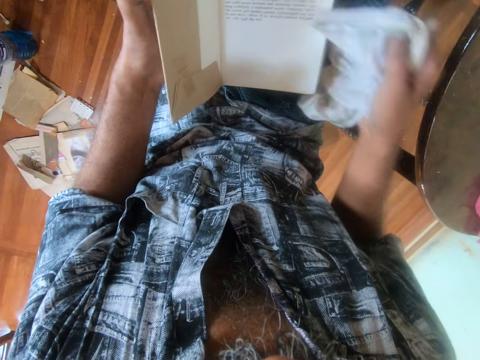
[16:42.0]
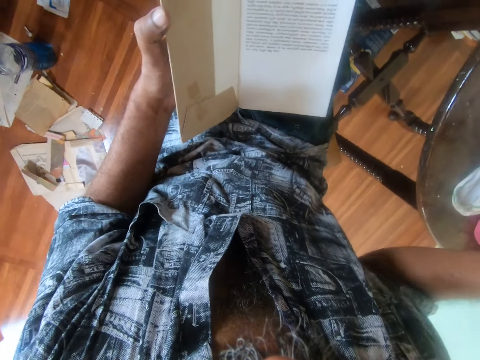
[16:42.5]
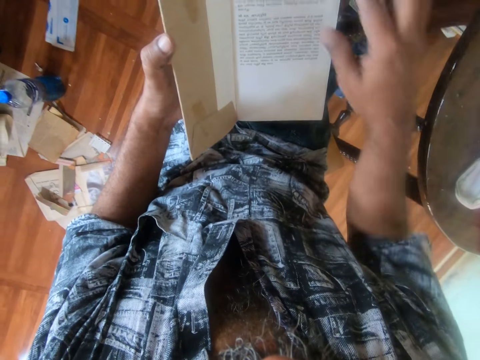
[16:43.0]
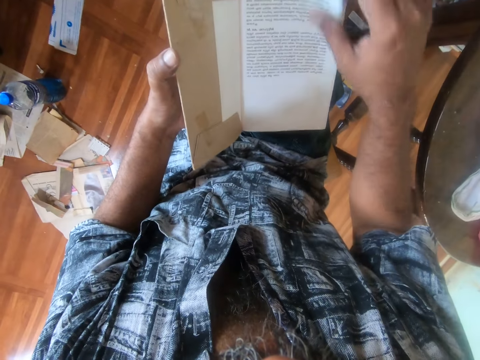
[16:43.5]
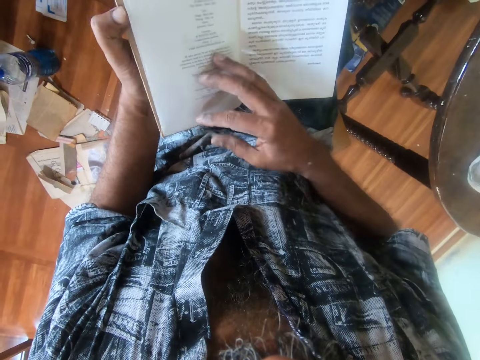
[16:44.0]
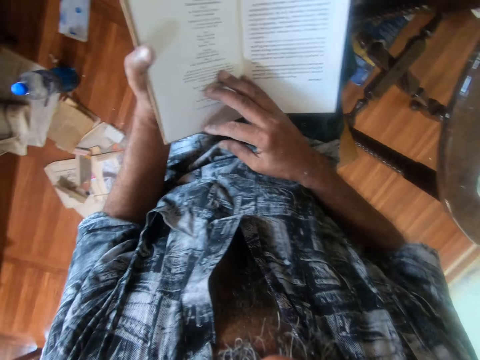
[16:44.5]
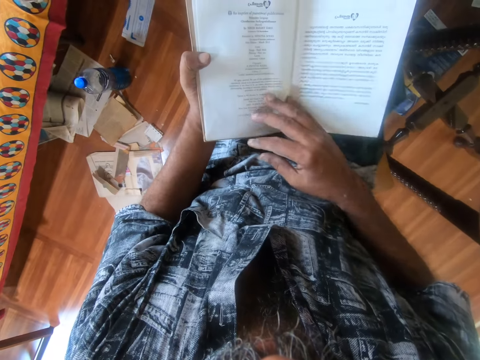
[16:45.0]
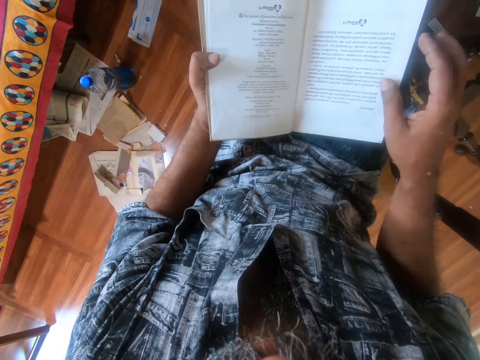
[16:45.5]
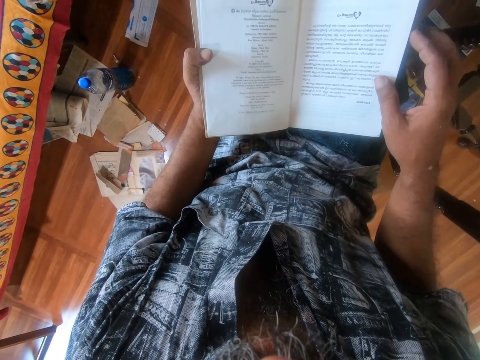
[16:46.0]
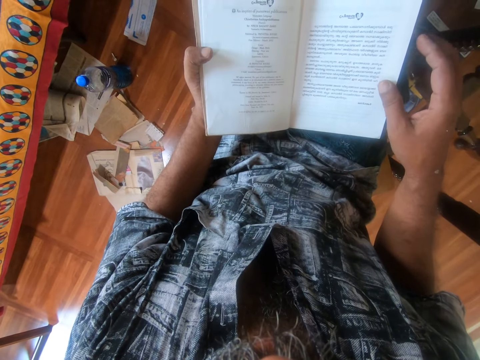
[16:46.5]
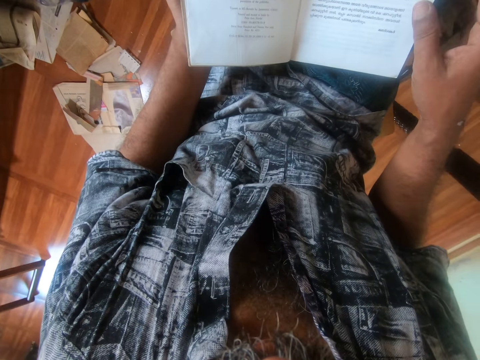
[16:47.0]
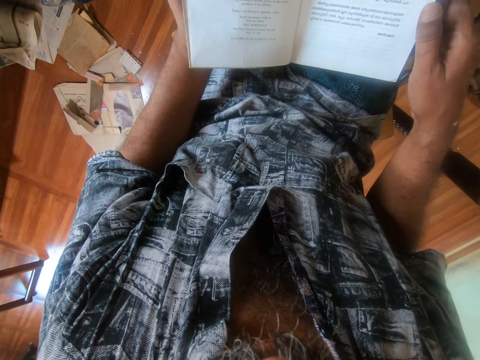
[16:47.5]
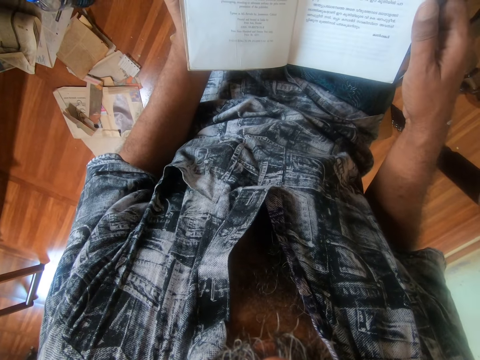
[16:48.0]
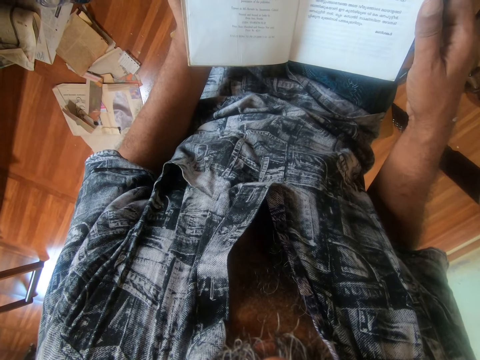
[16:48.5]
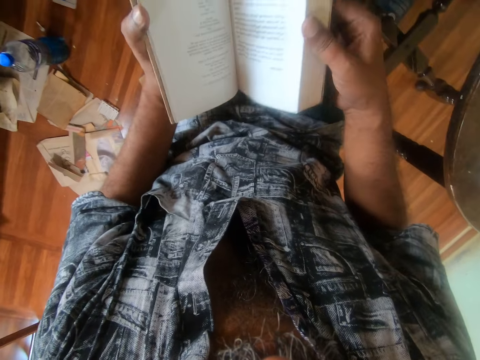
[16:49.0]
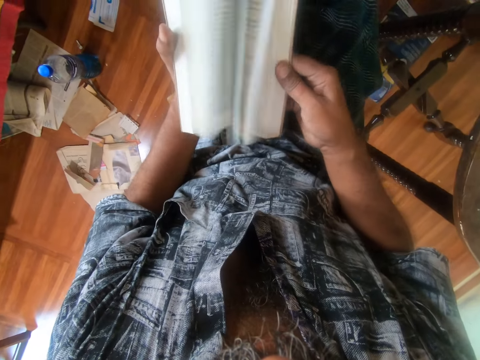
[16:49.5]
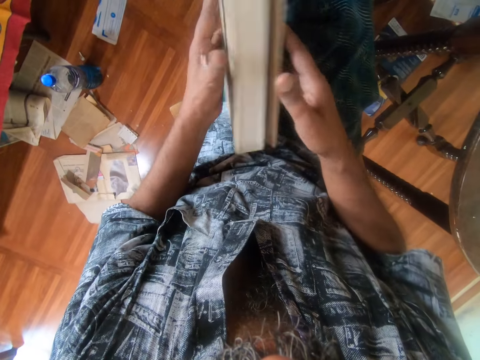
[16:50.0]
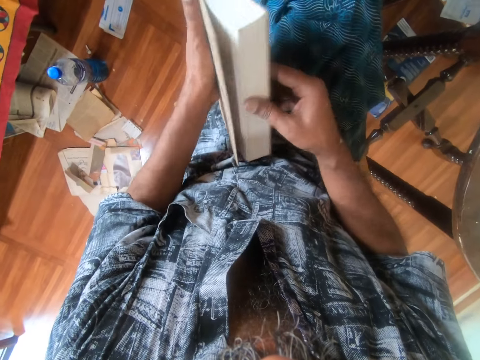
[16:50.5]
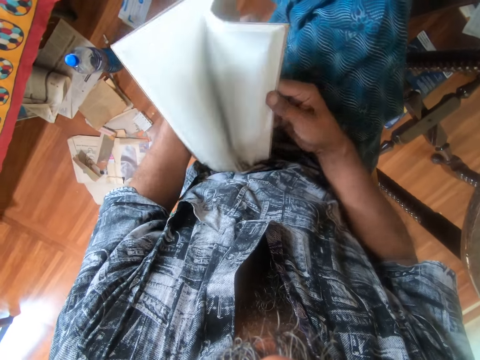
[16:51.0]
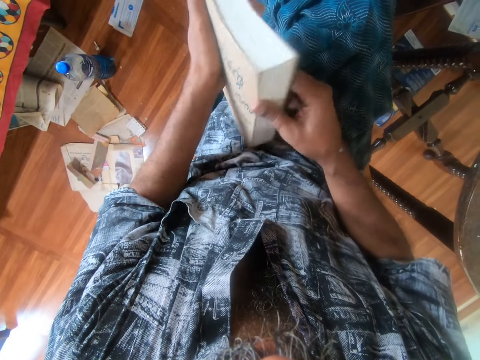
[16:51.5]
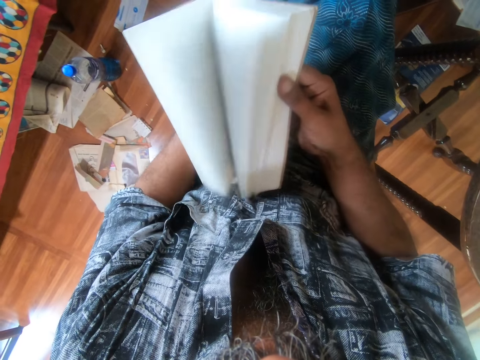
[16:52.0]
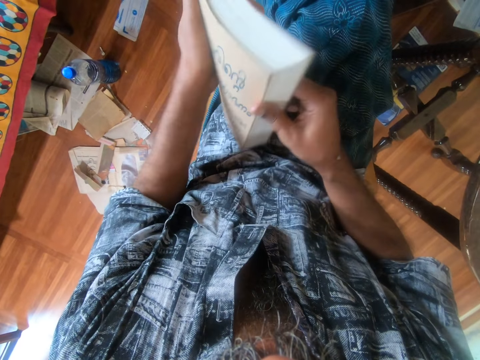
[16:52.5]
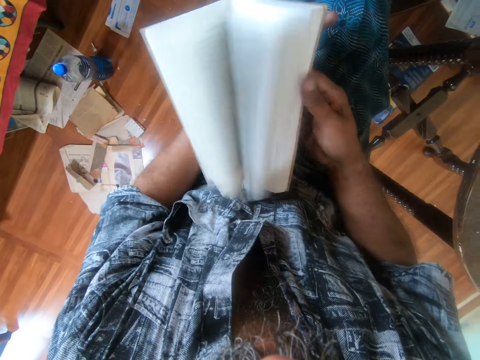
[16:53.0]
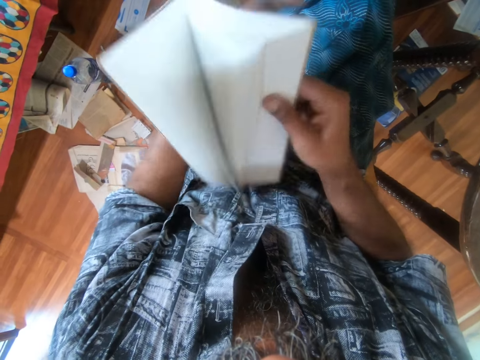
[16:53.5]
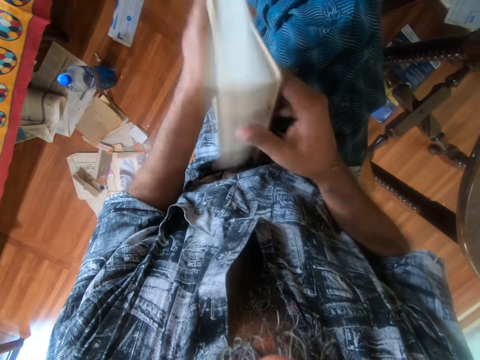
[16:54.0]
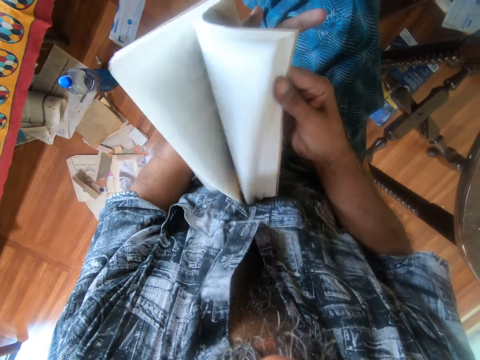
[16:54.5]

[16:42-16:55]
The camera wearer turns pages of a book. He puts a towel on the table. He opens the book with his right hand. He turns pages of the book. He reads the book. He turns pages of the book. He adjusts the book on his hand. He turns pages of the book.

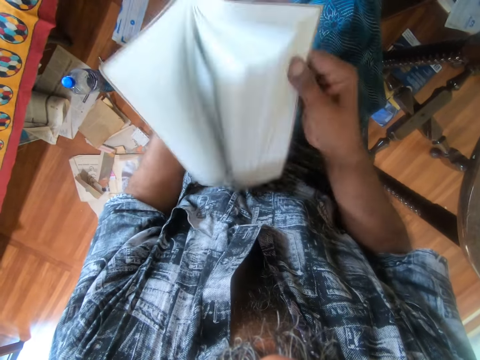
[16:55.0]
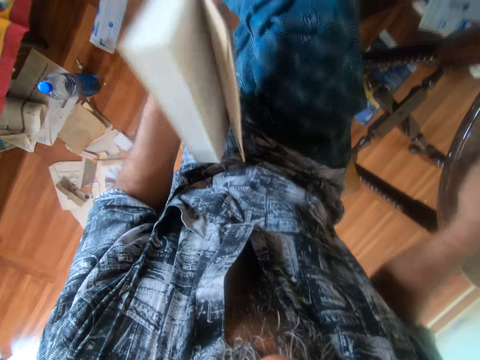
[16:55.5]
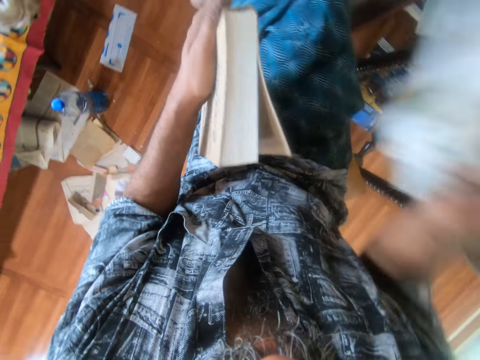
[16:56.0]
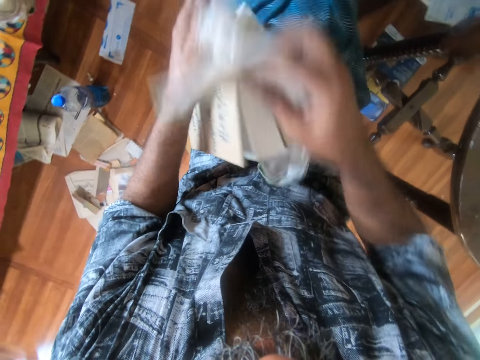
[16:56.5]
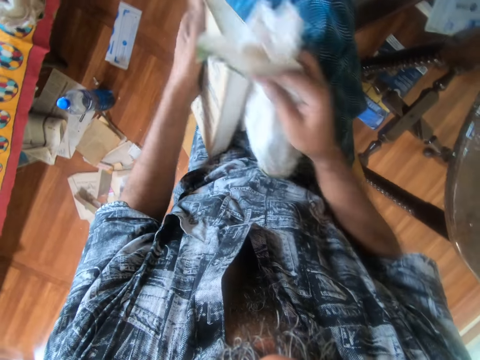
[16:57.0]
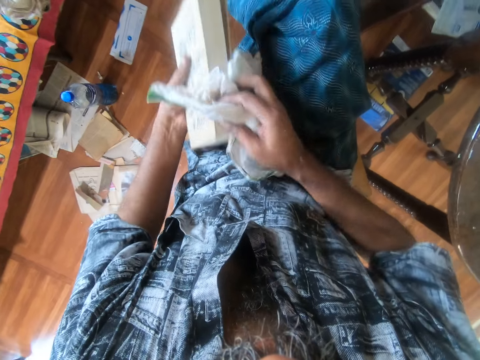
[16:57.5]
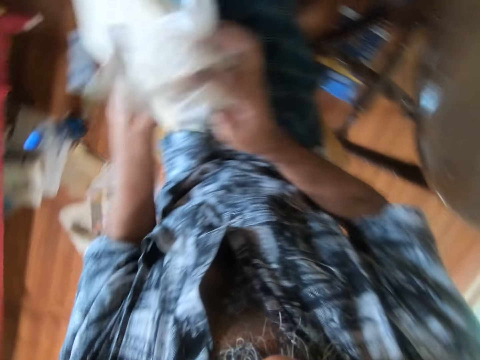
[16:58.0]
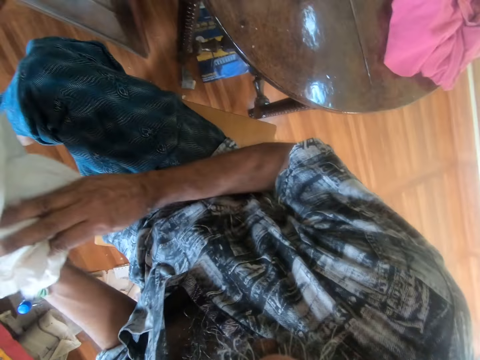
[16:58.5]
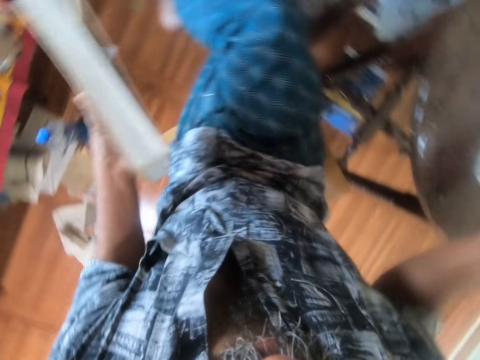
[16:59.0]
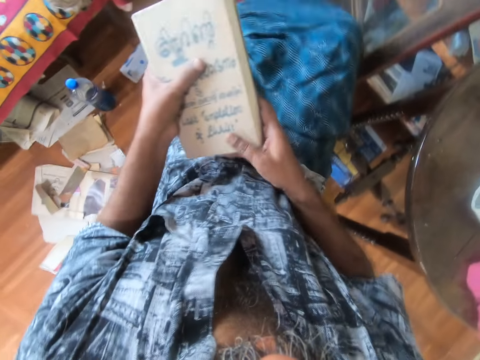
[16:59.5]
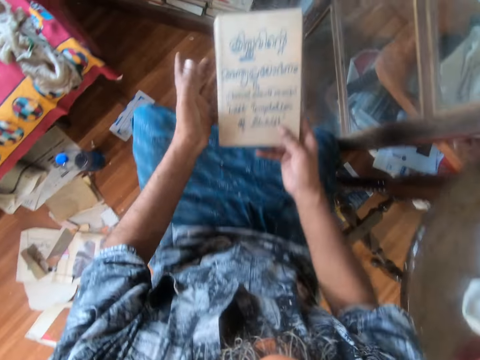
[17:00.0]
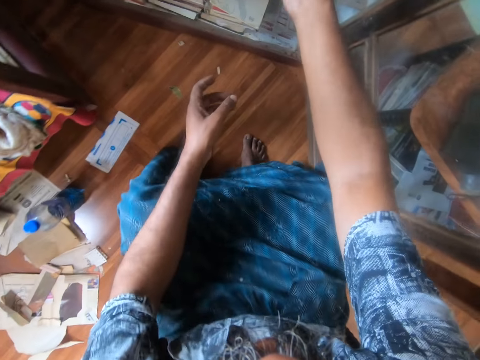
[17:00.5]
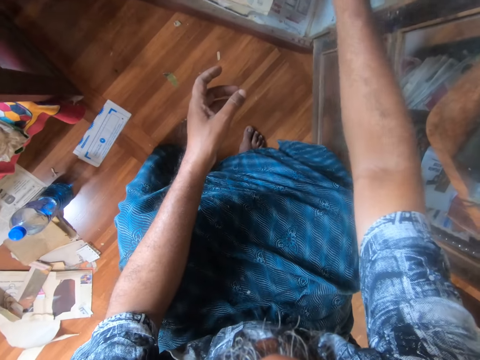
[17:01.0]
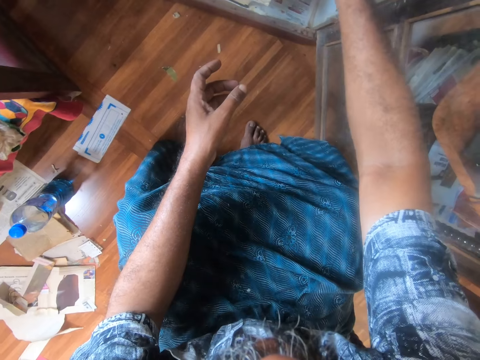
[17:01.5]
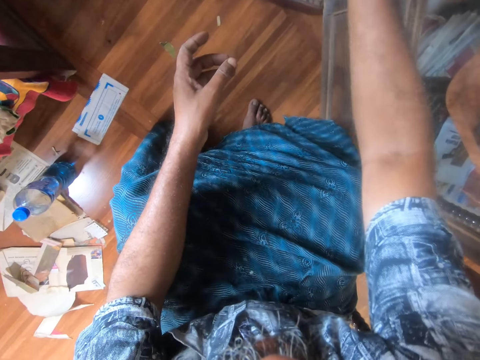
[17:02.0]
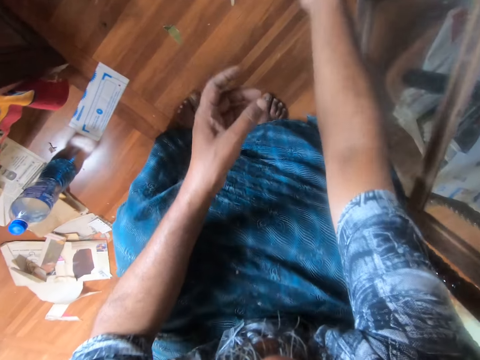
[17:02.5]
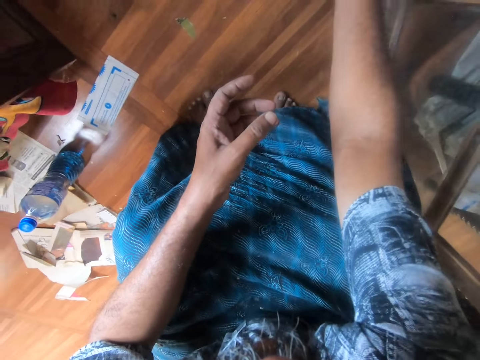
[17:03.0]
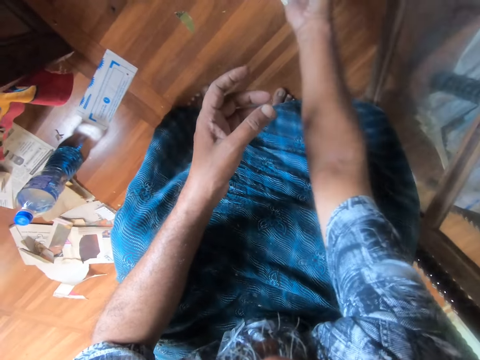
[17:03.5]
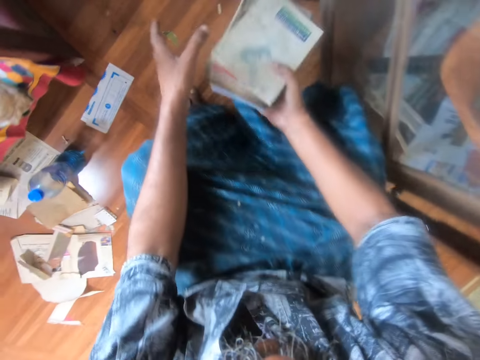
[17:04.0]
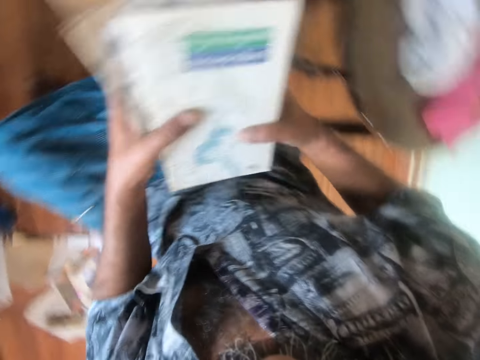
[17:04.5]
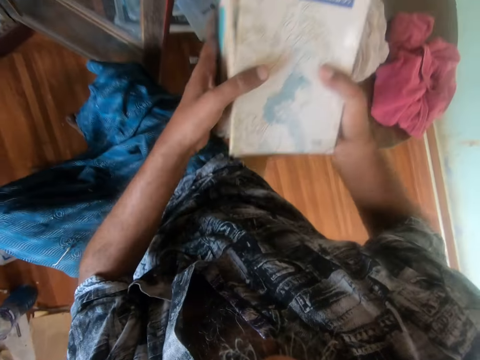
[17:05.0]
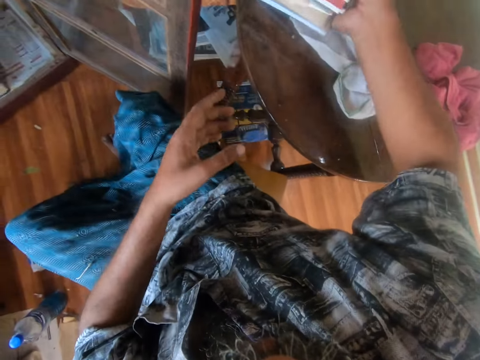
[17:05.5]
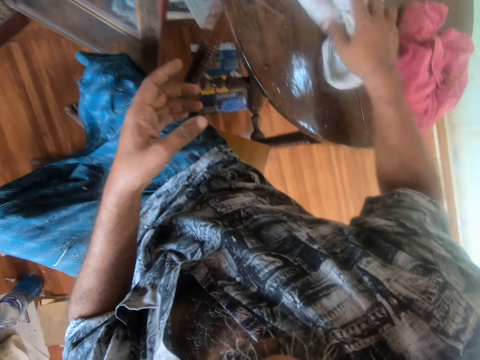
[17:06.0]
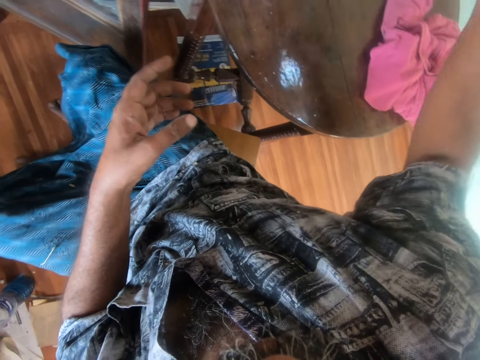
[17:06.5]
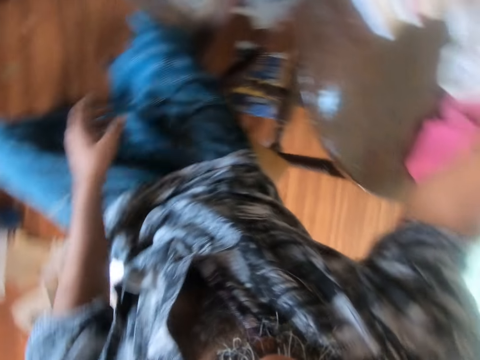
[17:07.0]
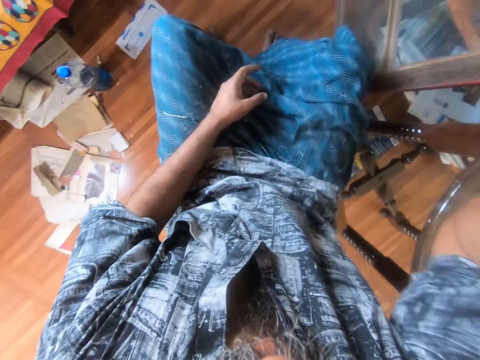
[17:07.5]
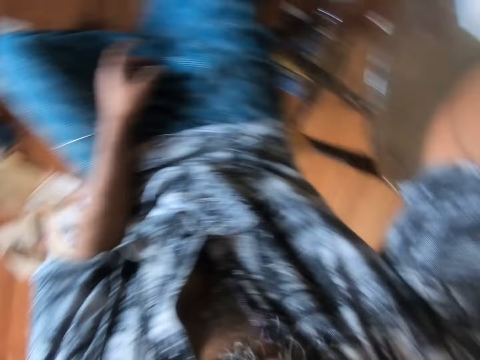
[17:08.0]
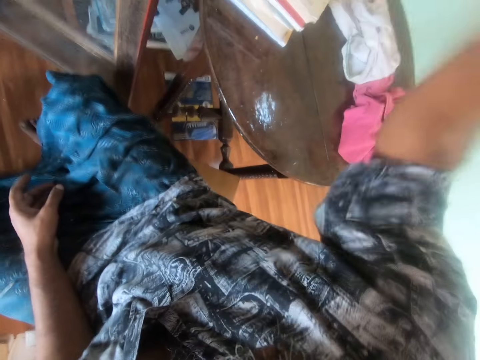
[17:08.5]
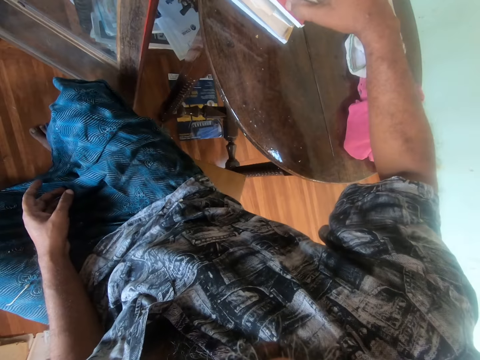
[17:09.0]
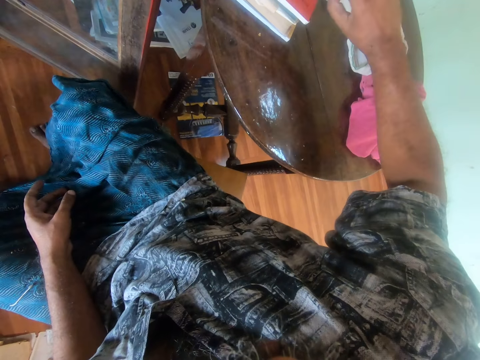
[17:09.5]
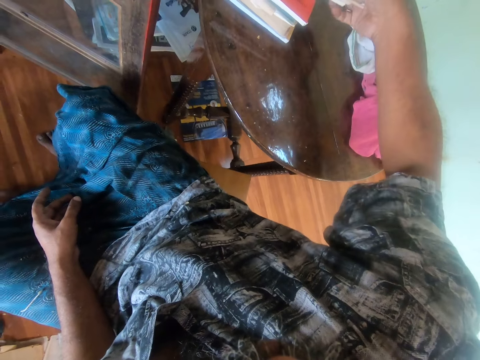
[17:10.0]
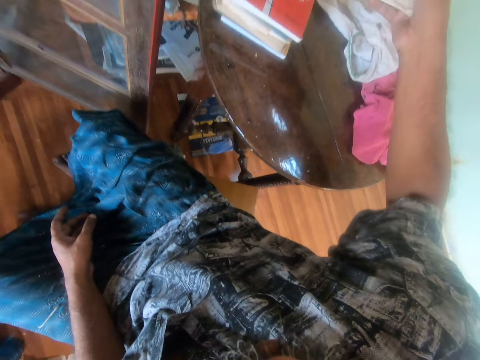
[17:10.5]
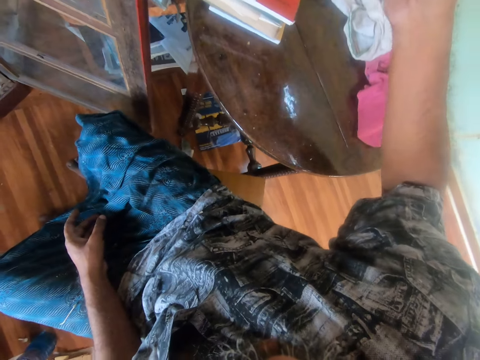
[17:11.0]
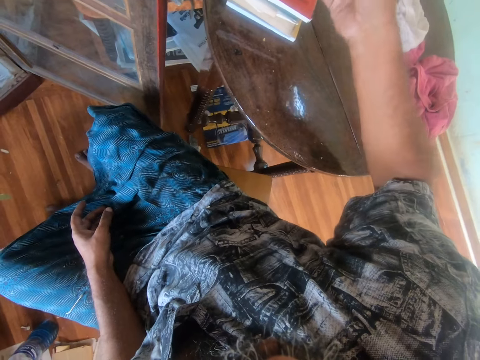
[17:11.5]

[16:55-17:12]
The camera wearer picks a towel or piece of cloth from the table. They clean the book with the towel, put the towel on the table, and put the book on the shelf. They adjust the book on the shelf. They pick books from the shelf and put the books on the table. They adjust the piece of cloth on the table. They look around a room. They adjust the books on the table.
